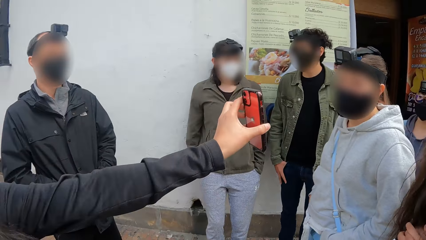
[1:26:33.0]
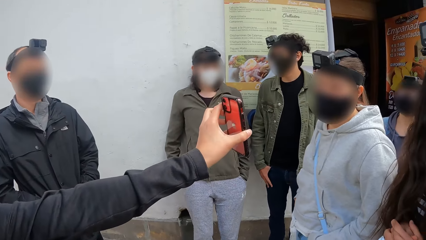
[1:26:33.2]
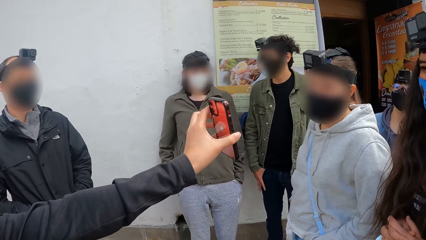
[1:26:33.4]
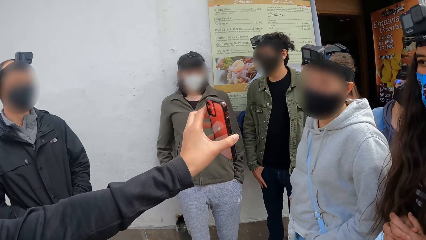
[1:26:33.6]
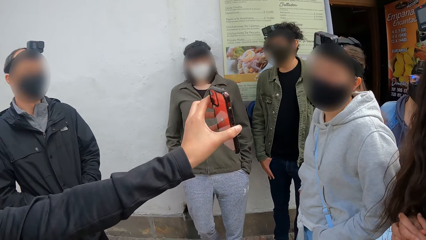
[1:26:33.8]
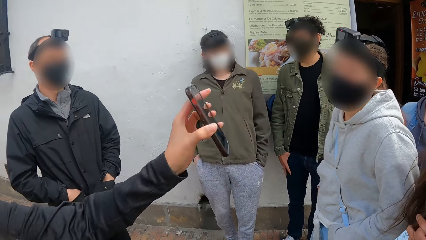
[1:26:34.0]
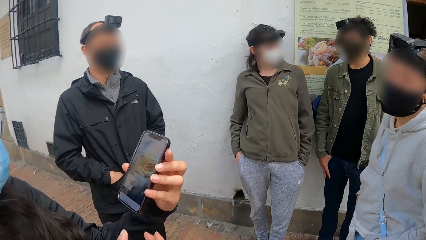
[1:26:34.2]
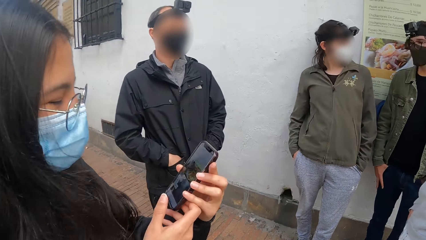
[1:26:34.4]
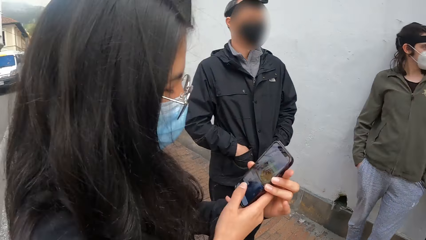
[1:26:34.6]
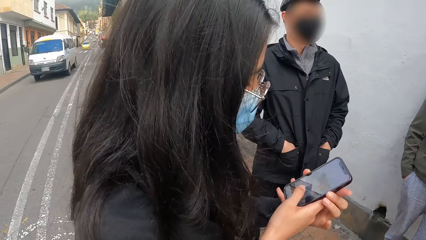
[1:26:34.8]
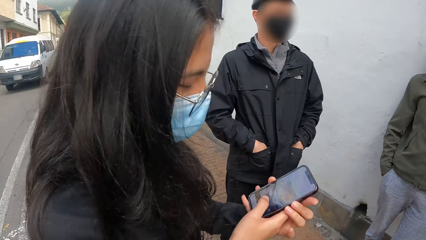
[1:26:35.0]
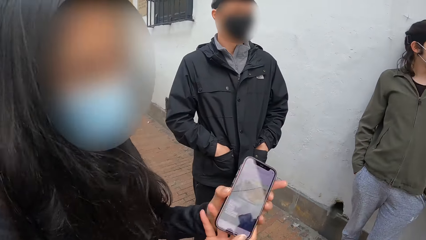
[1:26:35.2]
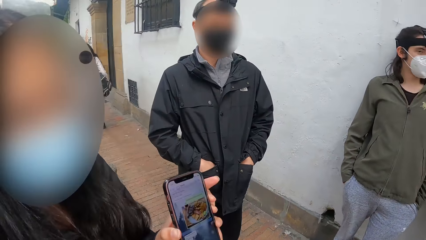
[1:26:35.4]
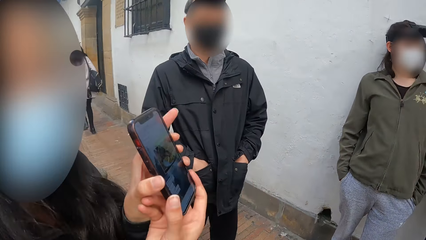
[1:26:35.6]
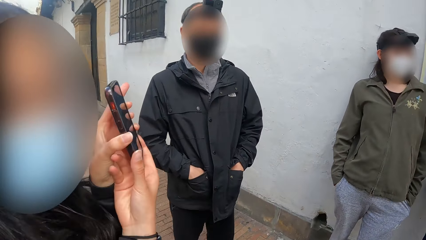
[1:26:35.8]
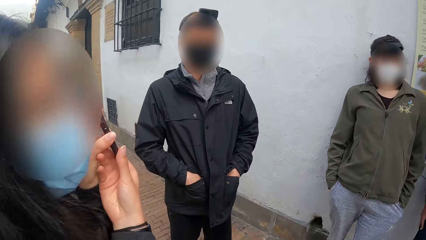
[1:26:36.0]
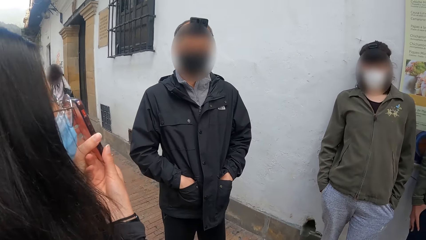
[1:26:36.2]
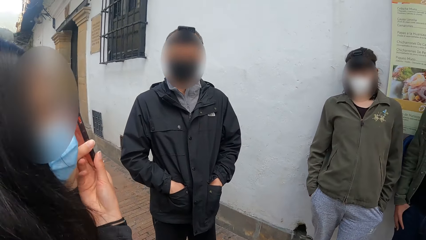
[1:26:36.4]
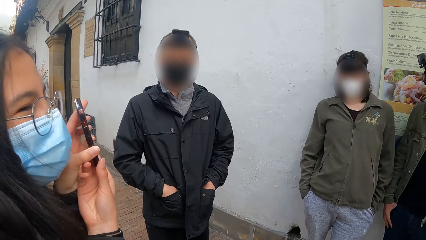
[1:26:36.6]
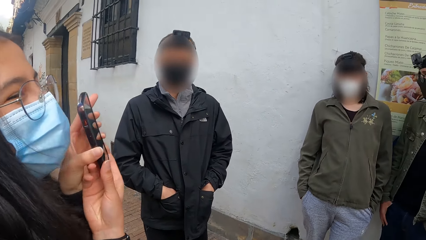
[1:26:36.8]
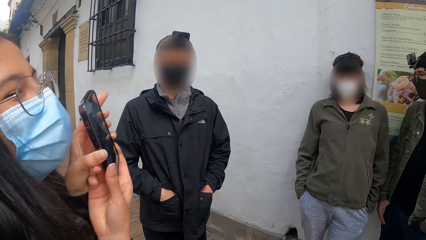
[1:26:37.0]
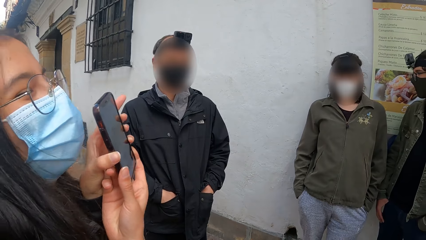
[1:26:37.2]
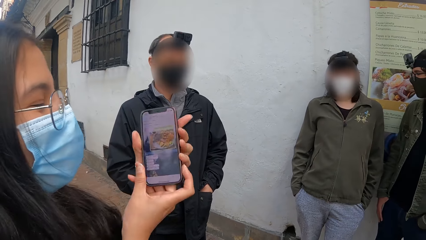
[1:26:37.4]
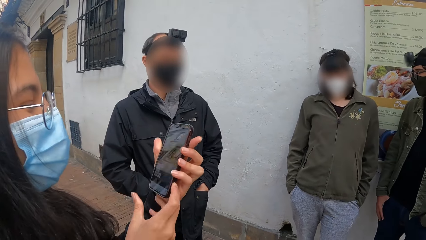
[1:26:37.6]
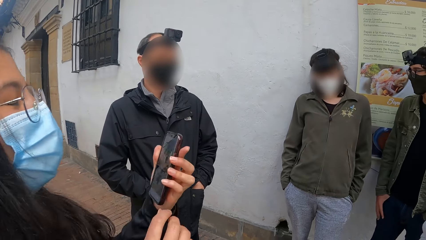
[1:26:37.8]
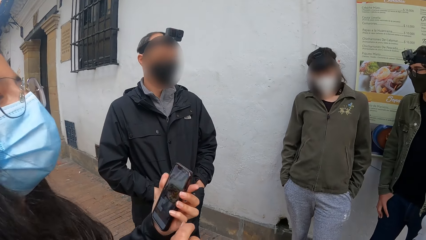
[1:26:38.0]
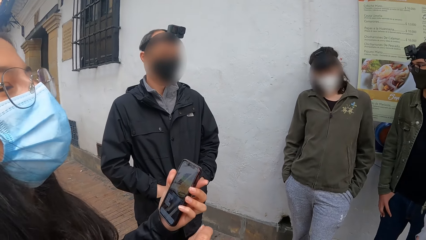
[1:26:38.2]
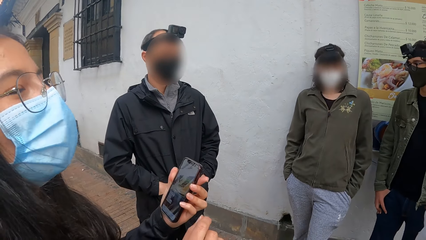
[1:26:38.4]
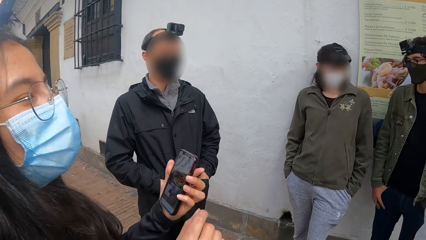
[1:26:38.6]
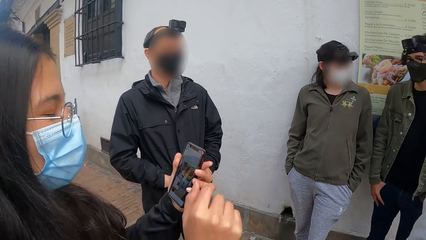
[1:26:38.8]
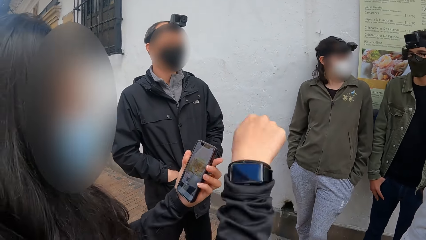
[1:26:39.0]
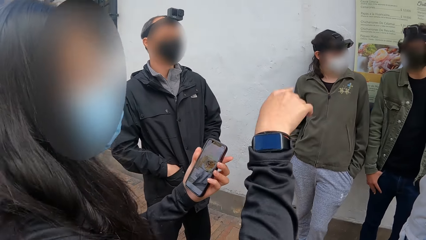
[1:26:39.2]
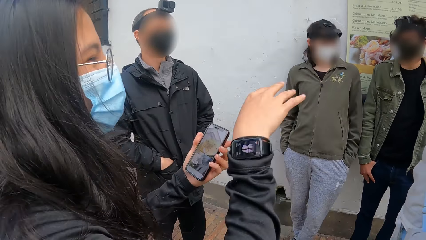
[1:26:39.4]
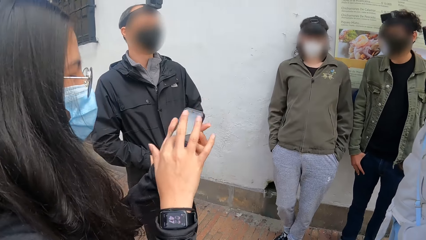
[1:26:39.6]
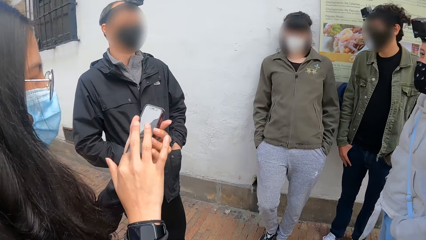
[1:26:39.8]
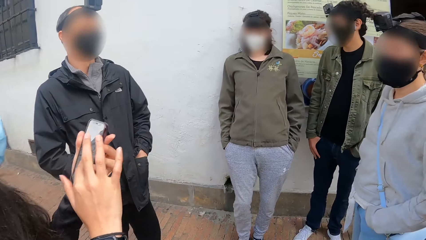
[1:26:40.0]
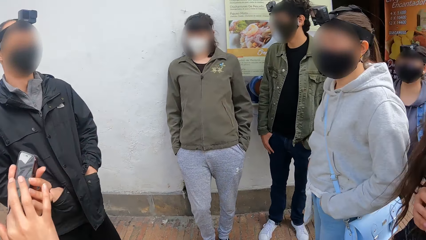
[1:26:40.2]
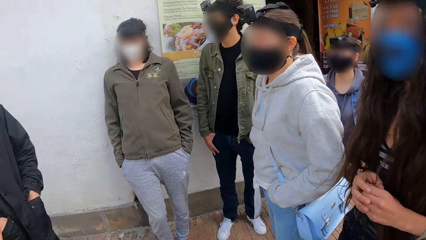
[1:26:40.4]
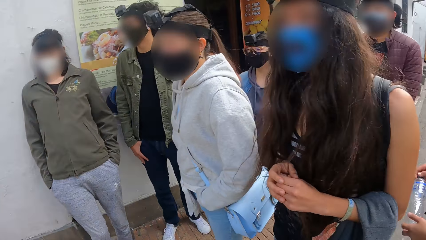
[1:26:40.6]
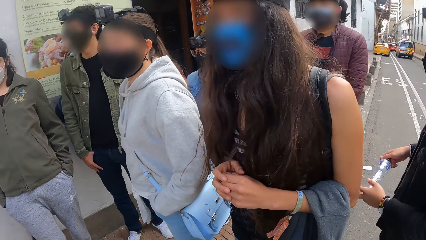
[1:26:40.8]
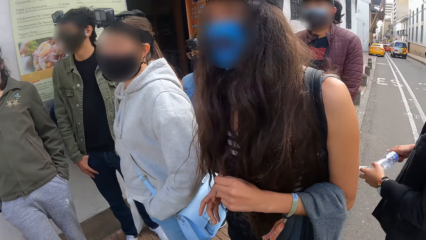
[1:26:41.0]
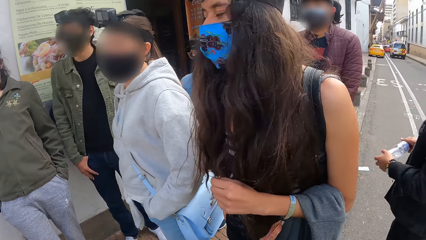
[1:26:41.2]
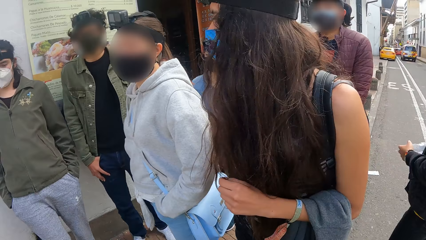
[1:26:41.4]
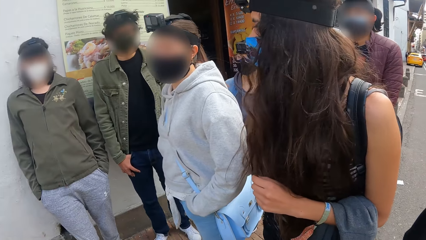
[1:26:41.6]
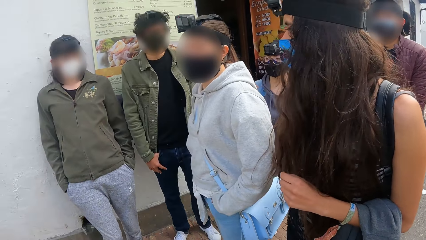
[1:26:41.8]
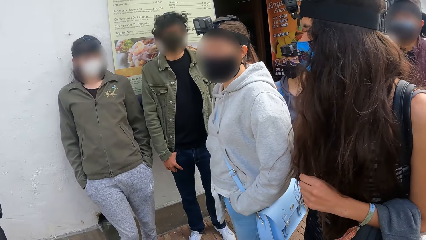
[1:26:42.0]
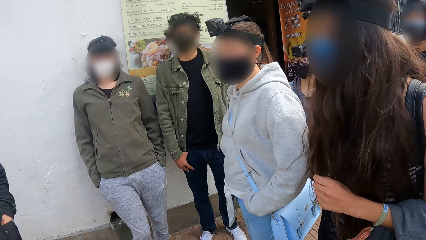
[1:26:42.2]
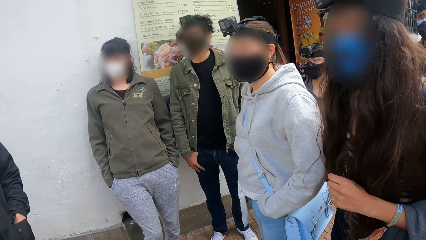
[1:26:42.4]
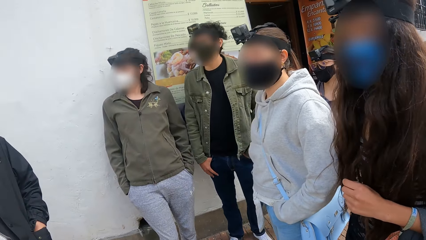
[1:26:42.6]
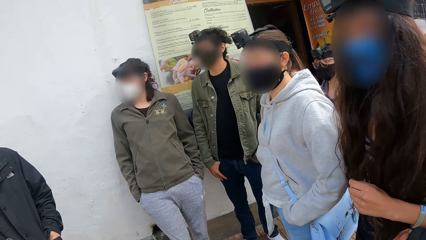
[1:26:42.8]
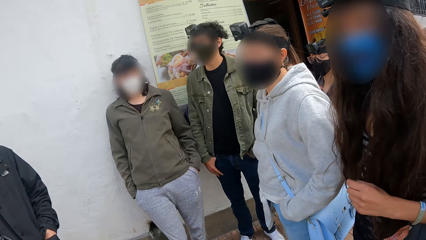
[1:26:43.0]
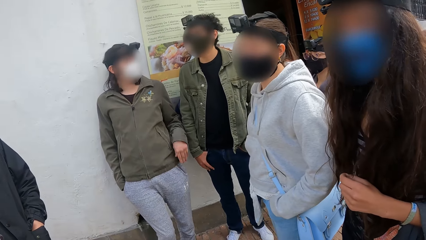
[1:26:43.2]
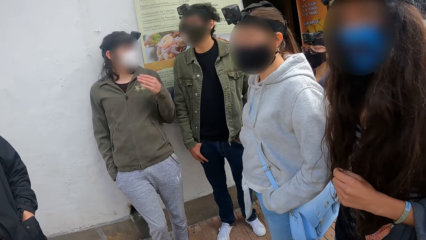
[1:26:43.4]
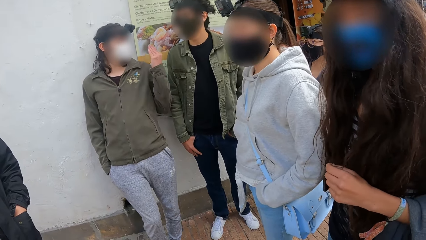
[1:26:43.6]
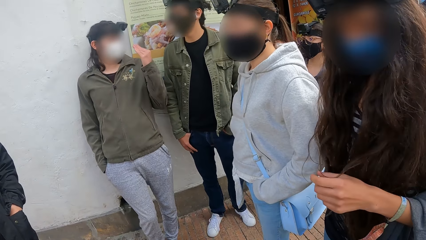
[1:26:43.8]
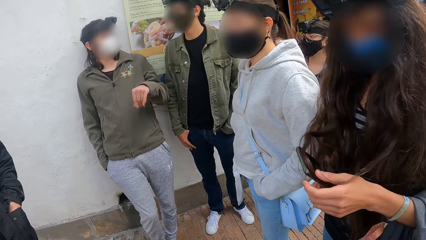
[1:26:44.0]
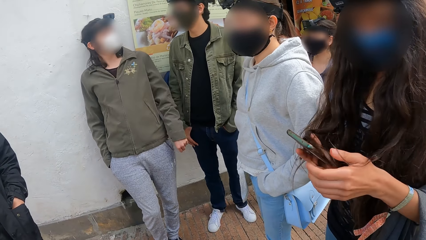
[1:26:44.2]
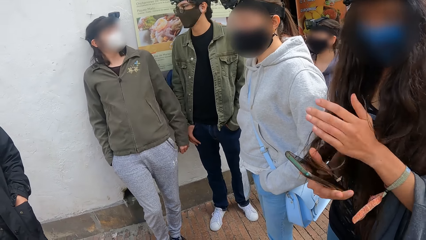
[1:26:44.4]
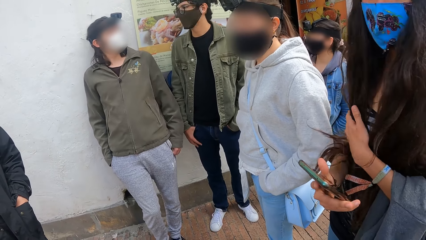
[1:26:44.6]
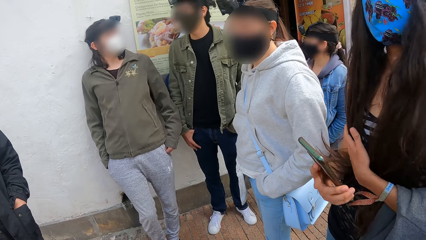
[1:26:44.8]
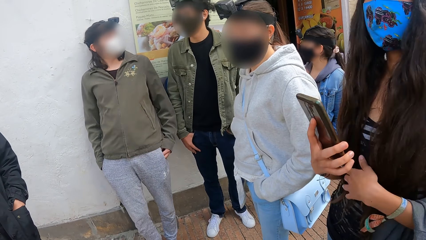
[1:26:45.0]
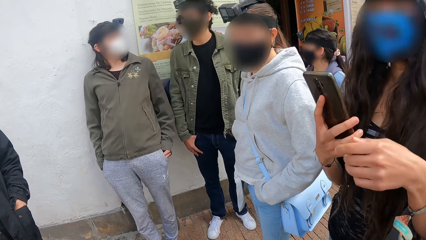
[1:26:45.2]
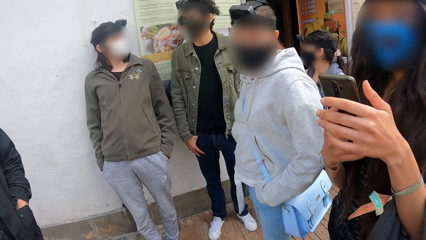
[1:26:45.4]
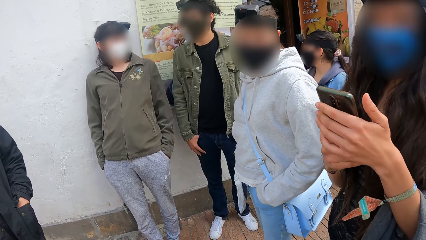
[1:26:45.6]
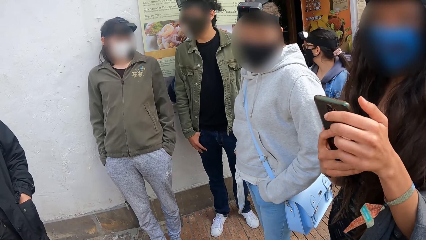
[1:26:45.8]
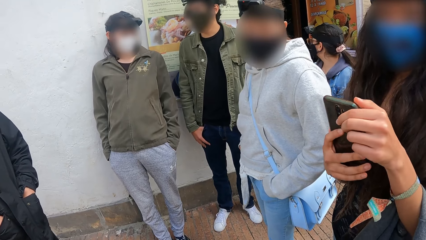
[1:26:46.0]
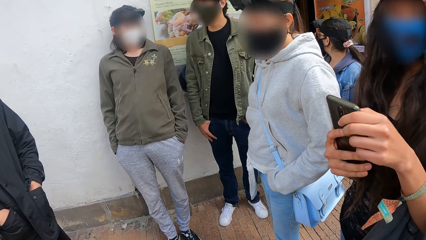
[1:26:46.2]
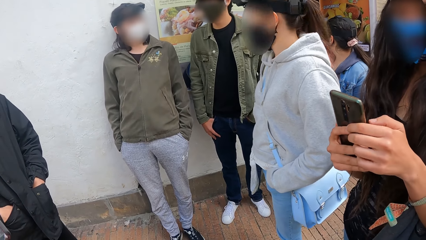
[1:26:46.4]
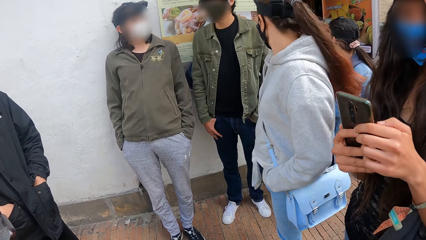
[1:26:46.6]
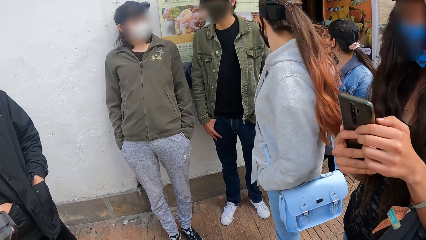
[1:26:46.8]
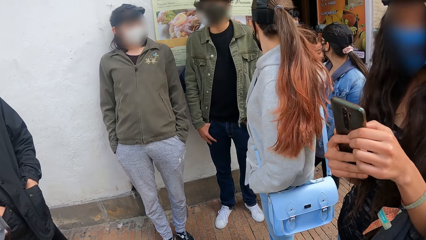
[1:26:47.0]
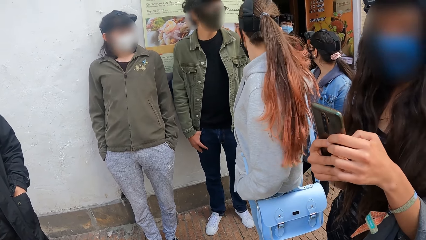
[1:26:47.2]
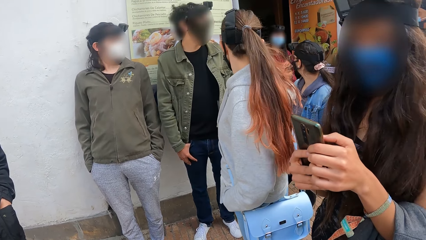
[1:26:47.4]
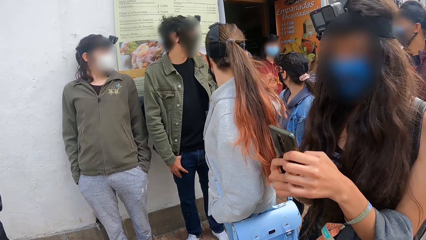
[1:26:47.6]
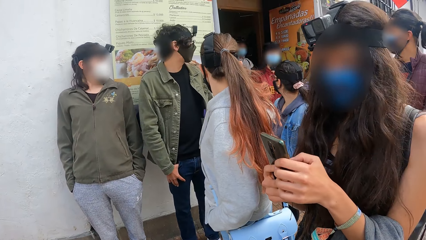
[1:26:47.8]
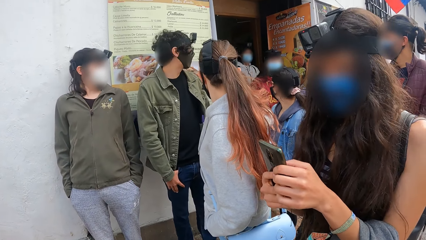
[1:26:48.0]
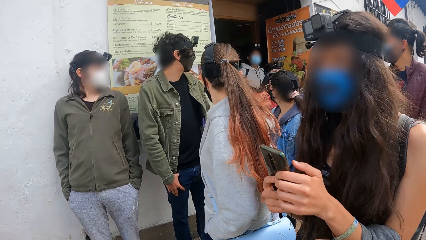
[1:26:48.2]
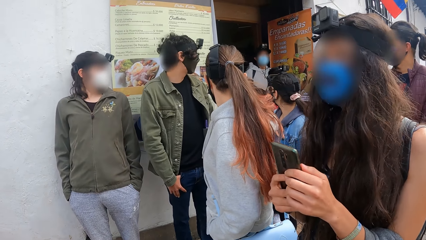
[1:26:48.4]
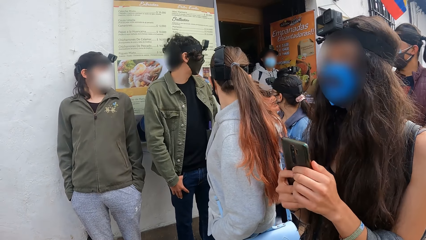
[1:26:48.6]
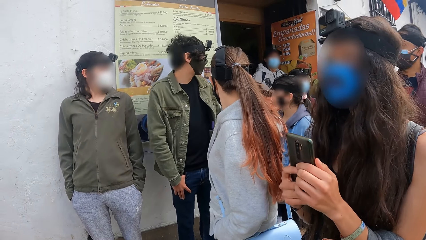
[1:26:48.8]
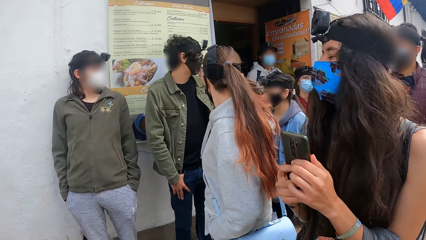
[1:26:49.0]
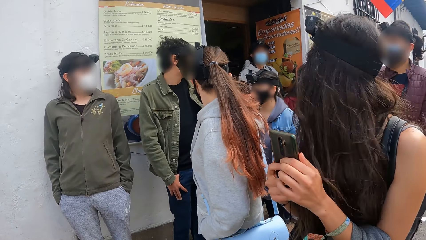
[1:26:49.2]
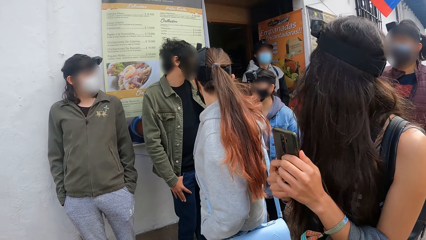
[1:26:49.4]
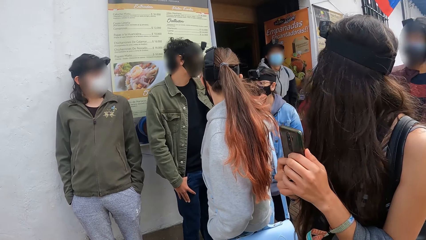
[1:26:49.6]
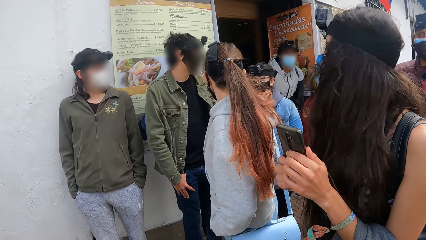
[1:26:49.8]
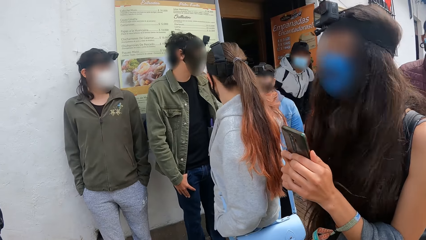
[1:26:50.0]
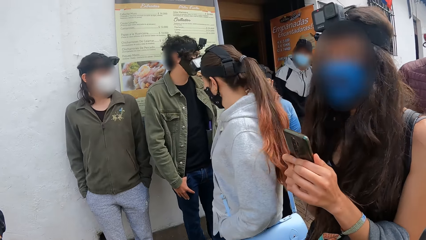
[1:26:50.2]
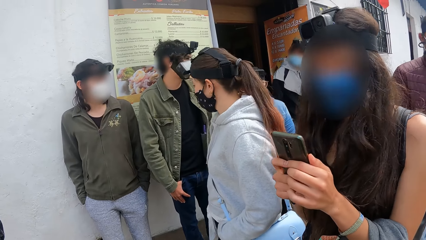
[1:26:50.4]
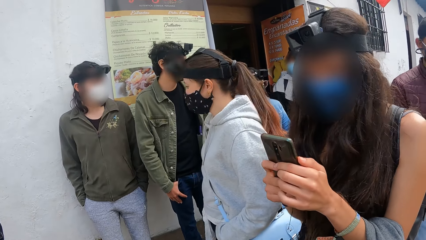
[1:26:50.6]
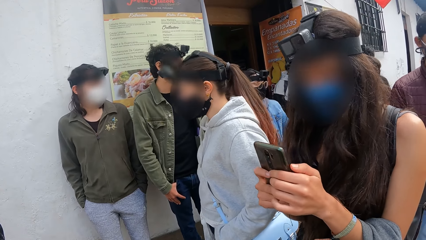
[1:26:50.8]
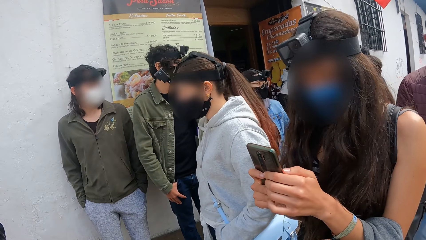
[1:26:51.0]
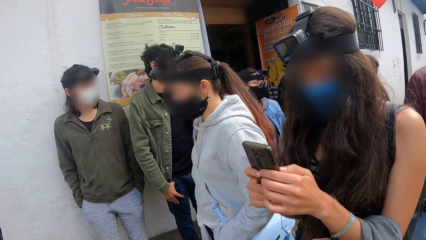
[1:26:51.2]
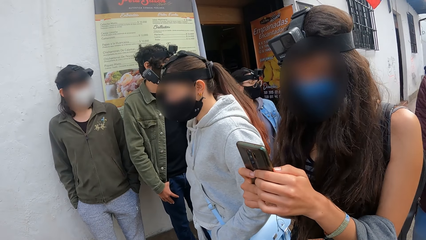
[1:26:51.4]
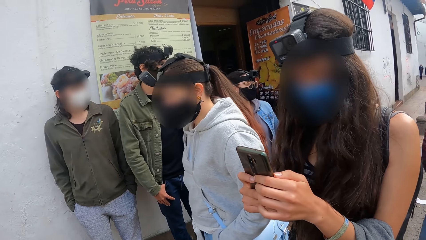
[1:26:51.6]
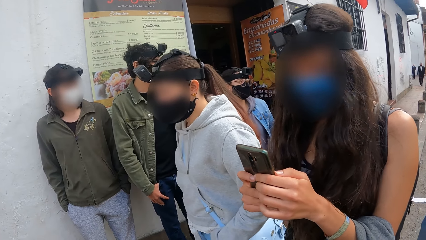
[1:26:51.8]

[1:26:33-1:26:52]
The woman shows another person the phone. She holds the phone with both hands. She holds the phone with her left hand. She moves her hand. She operates the phone with her right hand. Another woman picks up a phone from her pocket with her right hand. The man moves his hand. The other woman holds the phone with both hands. She operates the phone with both hands. She looks back.
